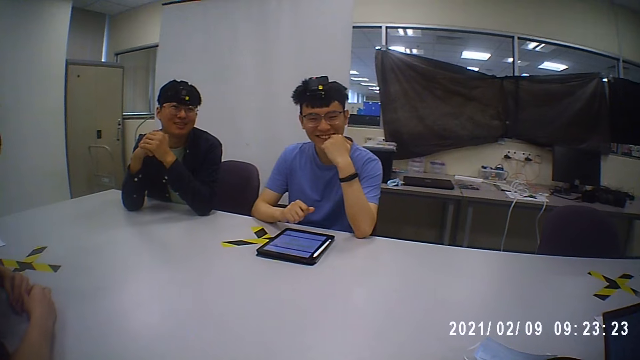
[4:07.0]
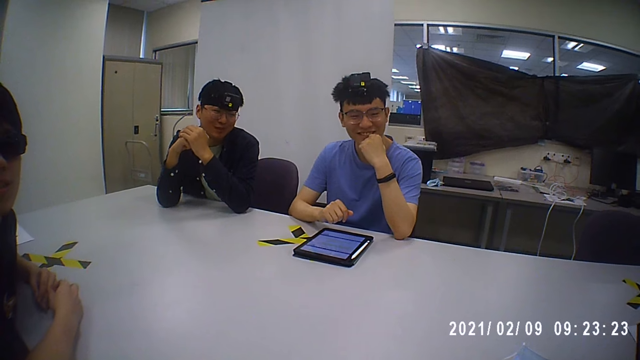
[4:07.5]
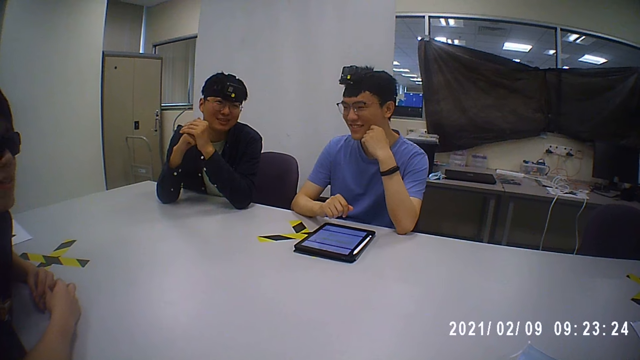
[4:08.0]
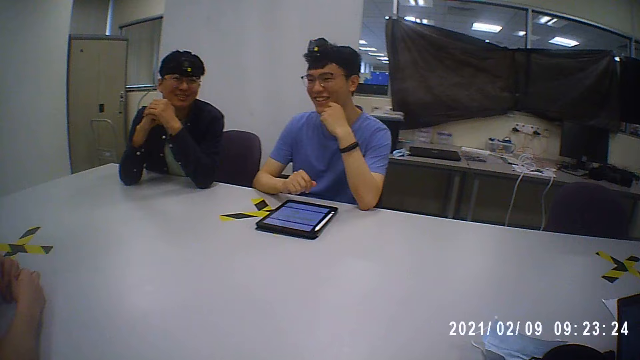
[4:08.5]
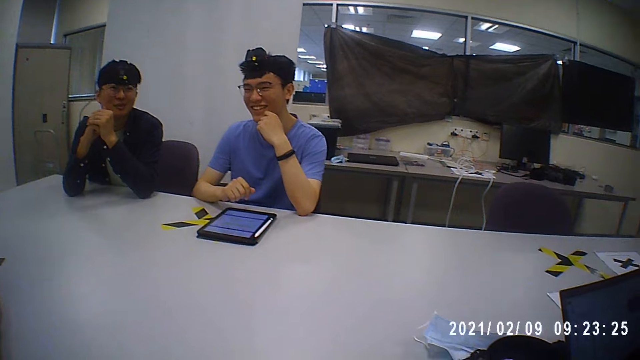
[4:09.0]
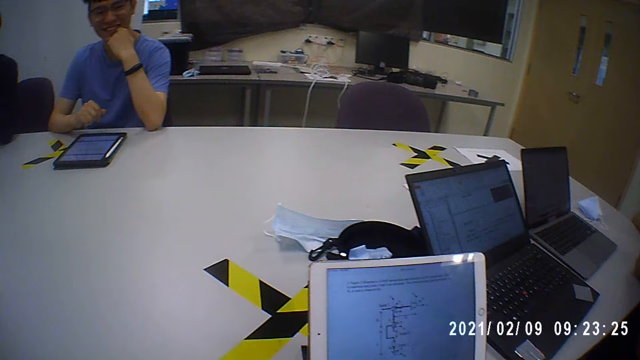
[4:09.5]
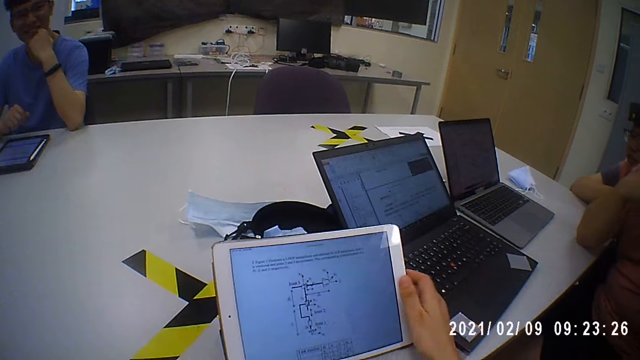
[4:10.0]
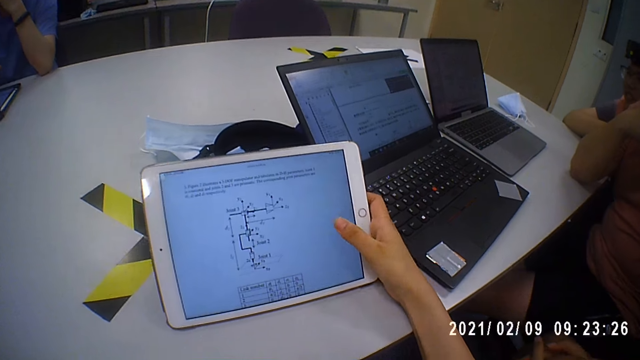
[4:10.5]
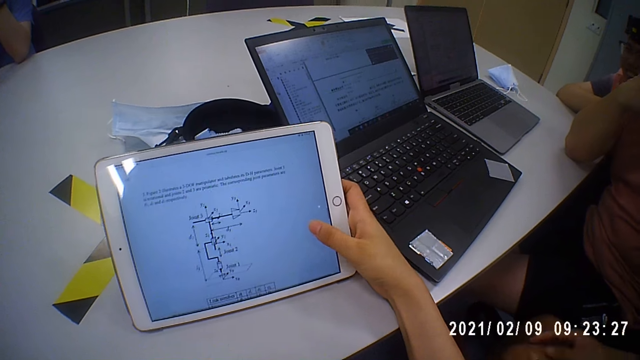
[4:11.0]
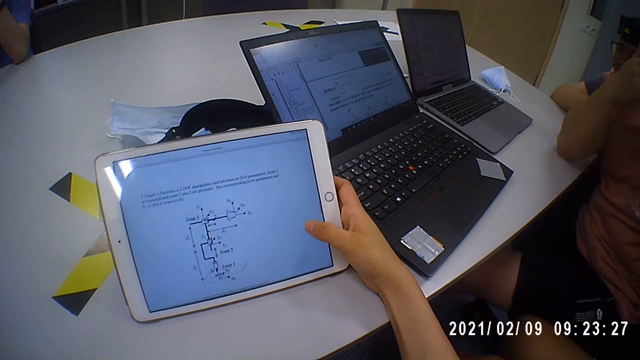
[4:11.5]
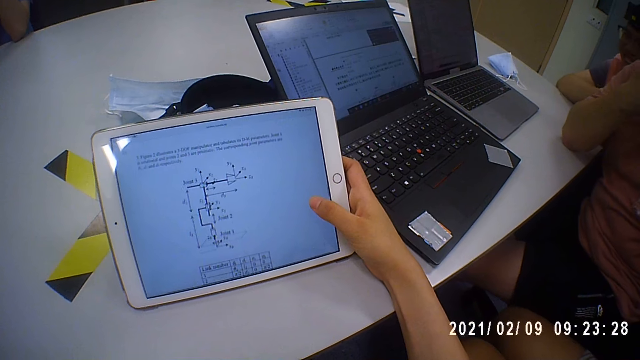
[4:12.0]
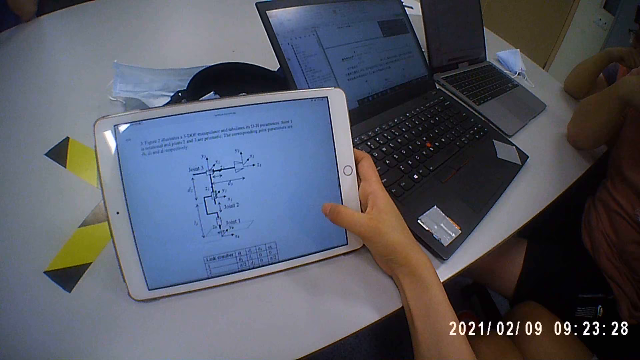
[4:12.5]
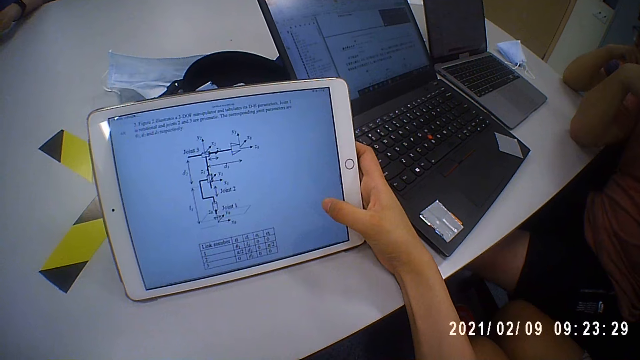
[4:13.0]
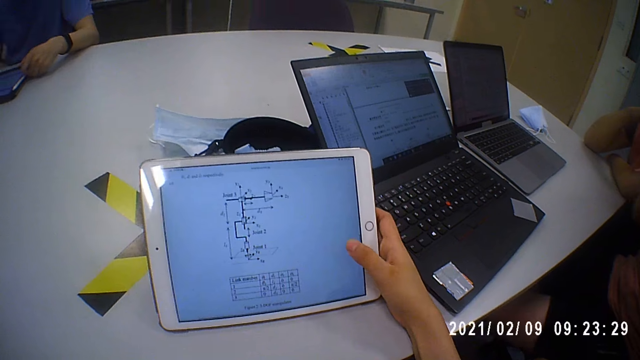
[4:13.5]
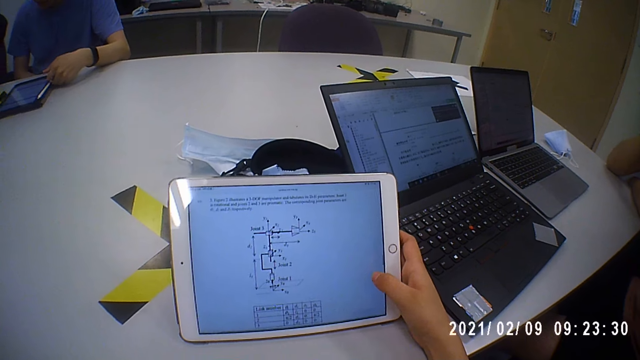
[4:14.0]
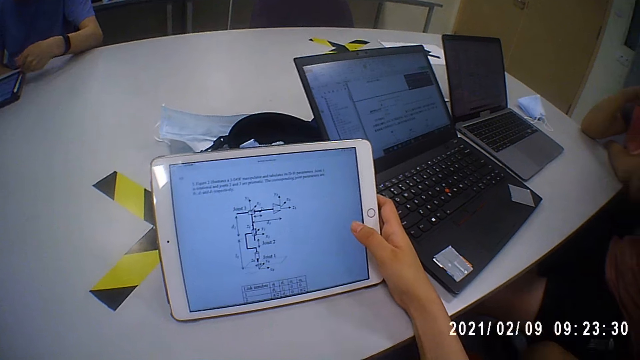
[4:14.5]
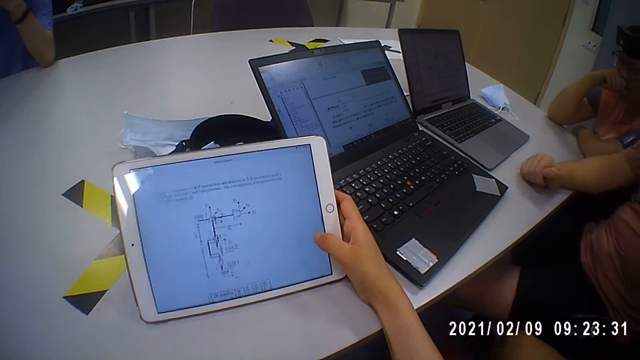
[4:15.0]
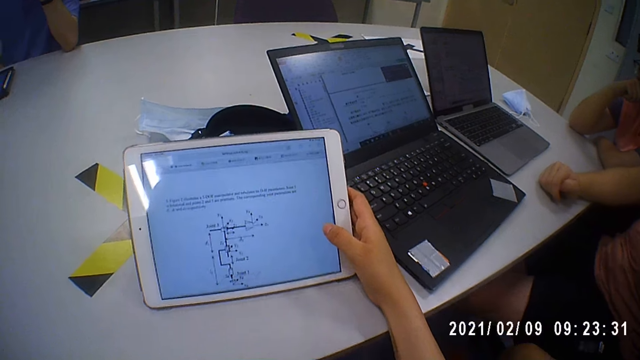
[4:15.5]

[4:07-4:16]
A man talks. The camera wearer operates the tablet.

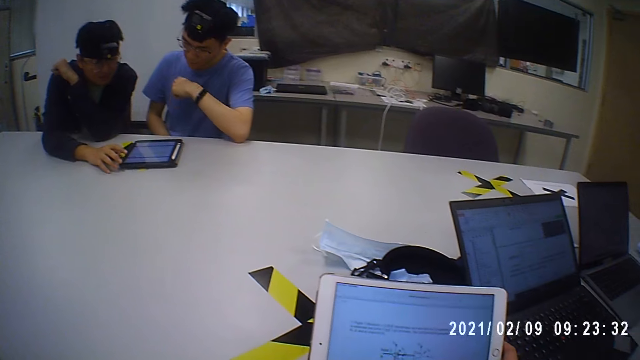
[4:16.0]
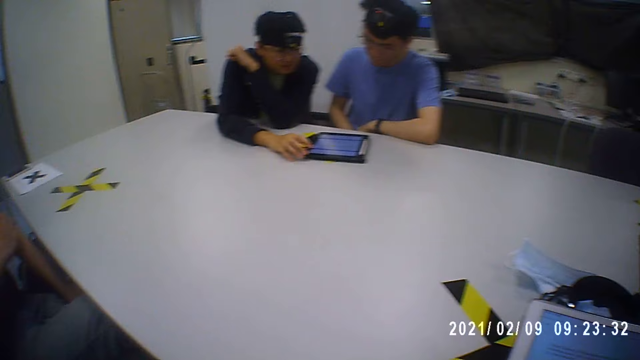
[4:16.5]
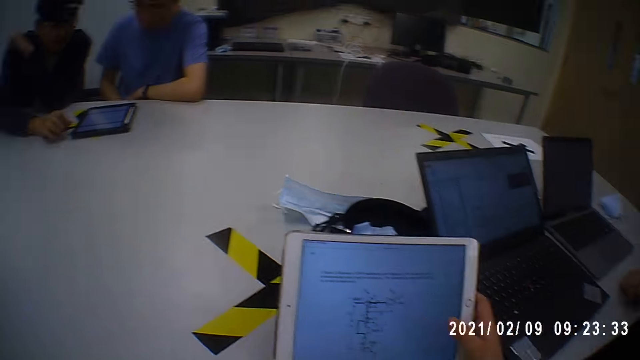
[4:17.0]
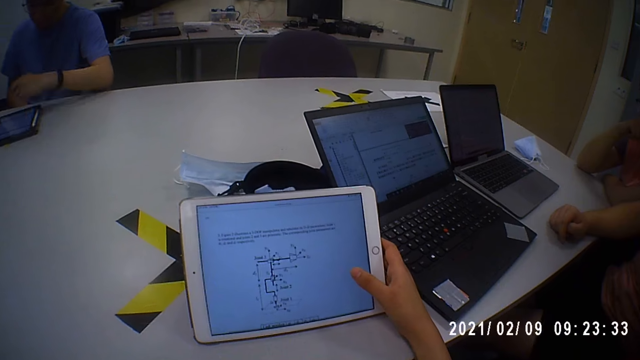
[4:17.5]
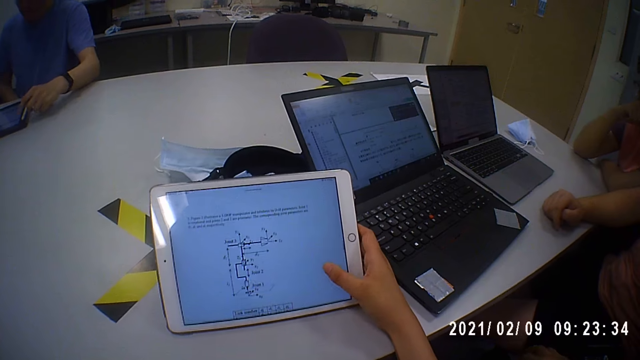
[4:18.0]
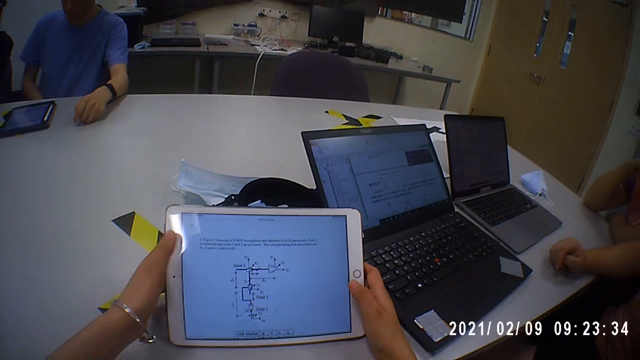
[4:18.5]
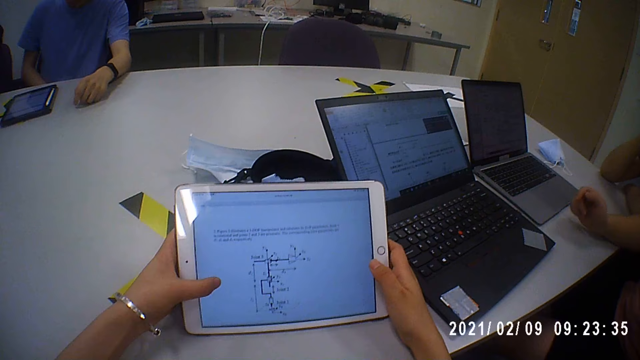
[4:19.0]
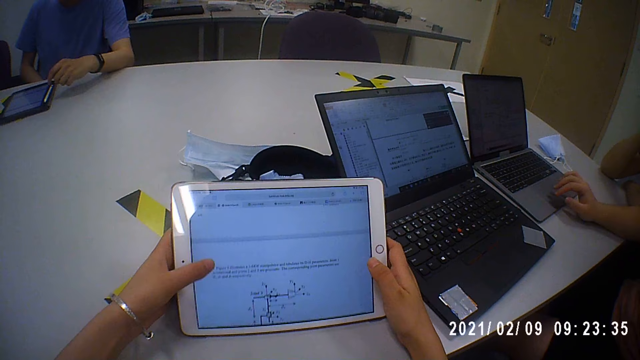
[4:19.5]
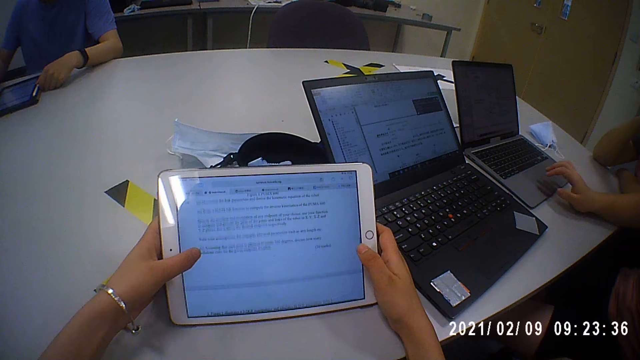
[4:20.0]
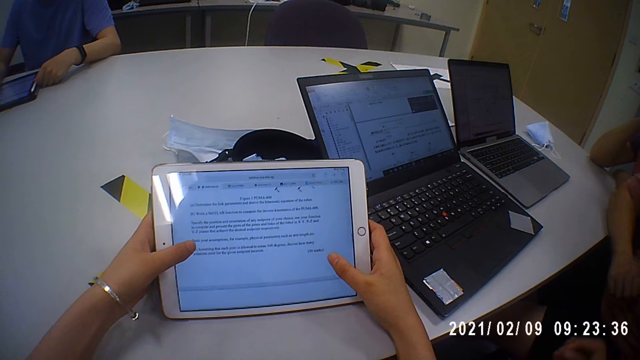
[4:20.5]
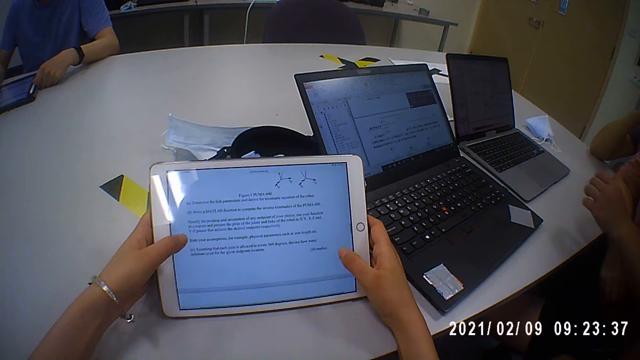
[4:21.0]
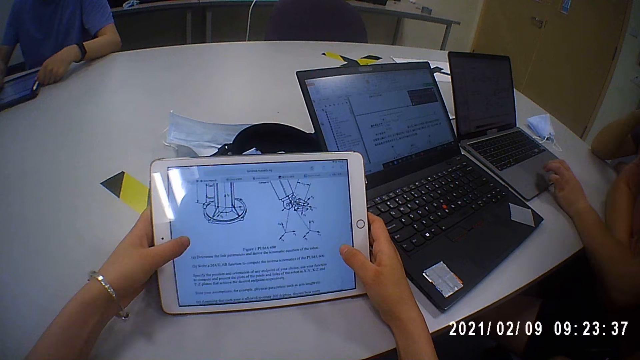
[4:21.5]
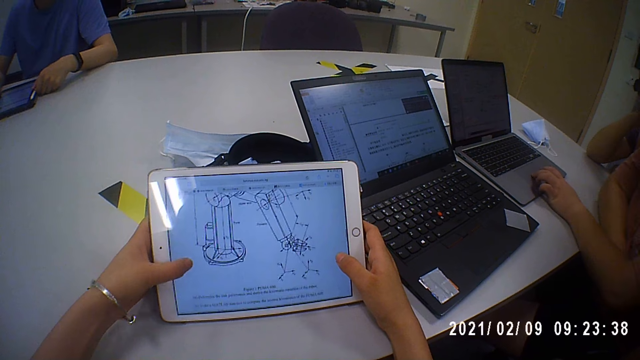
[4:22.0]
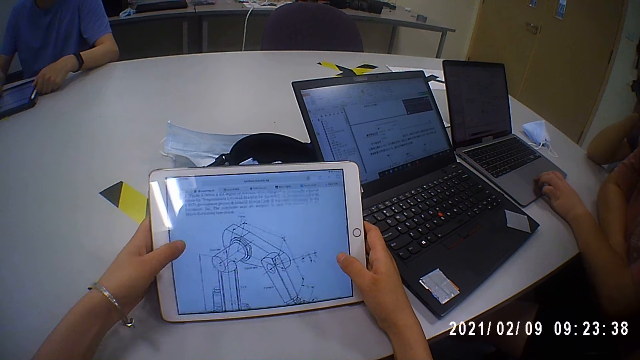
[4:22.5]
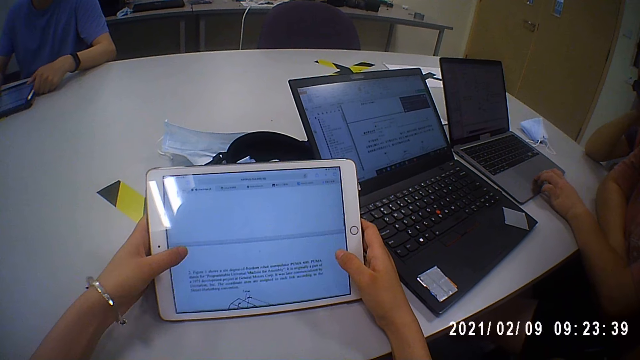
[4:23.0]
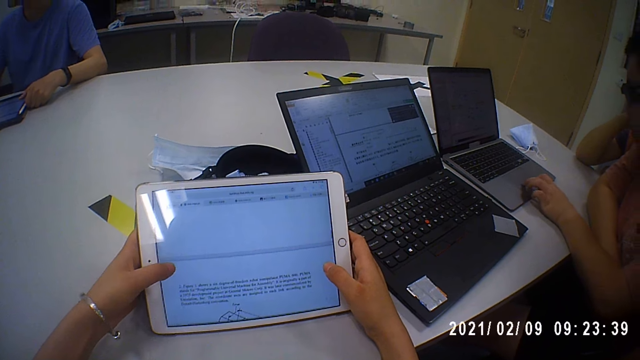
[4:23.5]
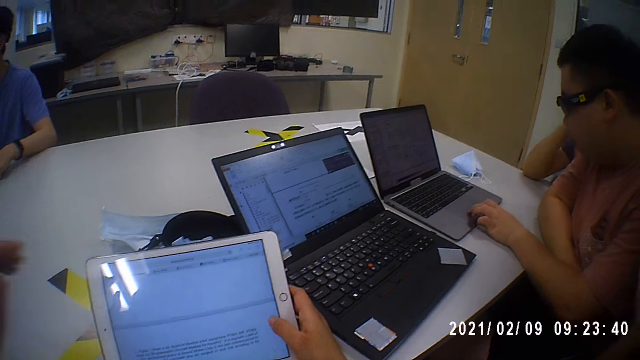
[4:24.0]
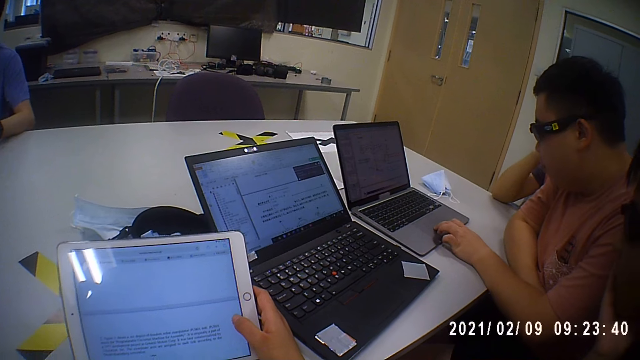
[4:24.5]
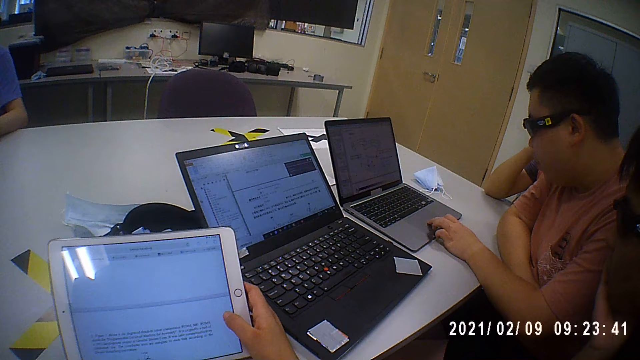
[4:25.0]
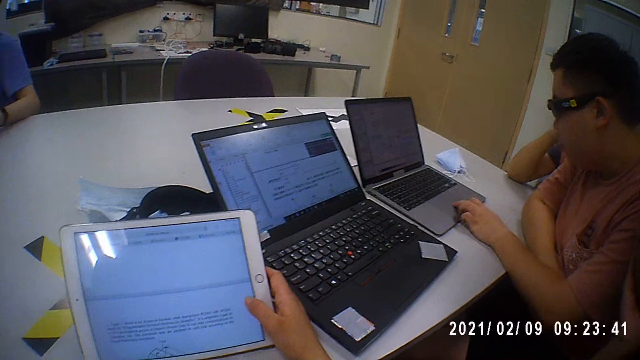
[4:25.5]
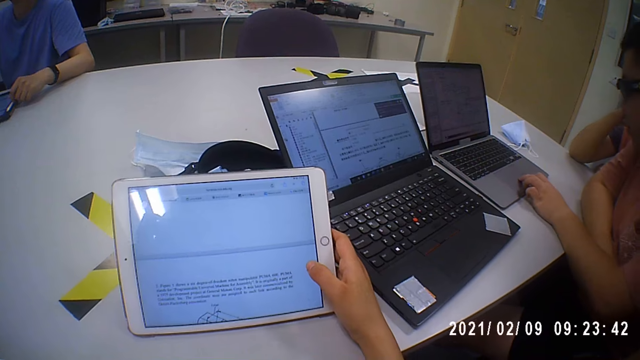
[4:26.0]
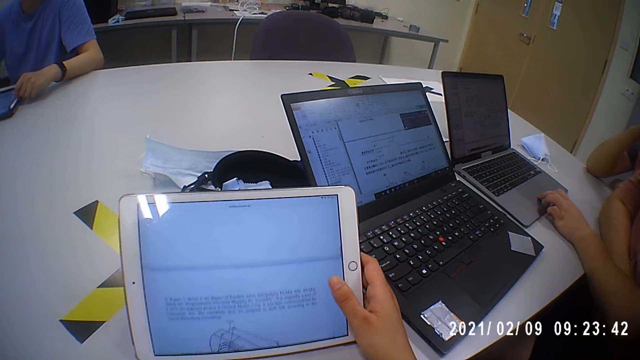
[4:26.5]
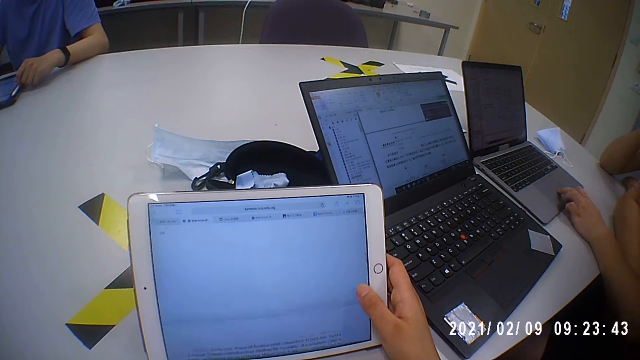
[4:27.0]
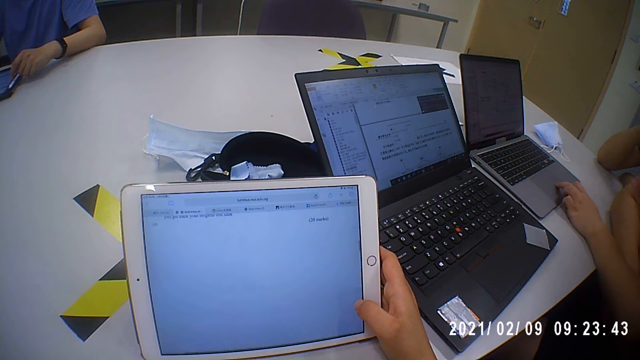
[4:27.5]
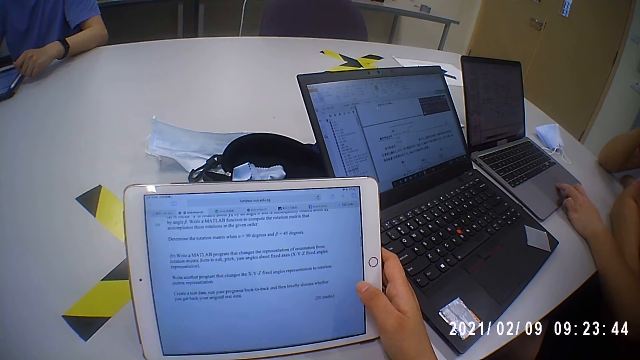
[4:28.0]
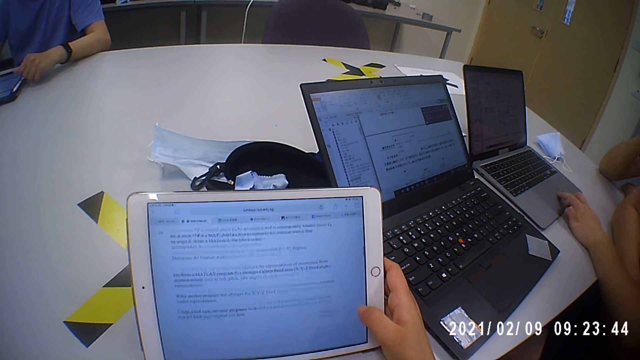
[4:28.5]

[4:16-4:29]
A man touches the tablet. The camera wearer operates the tablet. Another man operates the laptop. The other man scrolls the laptop. The camera wearer operates the tablet.
